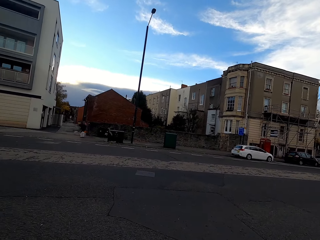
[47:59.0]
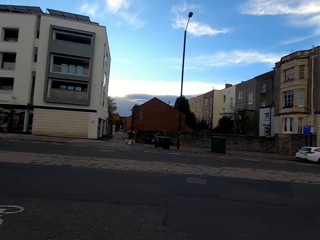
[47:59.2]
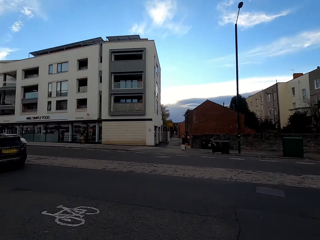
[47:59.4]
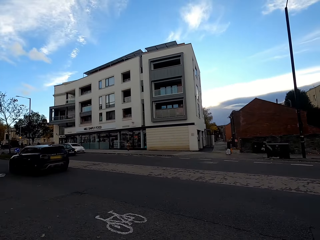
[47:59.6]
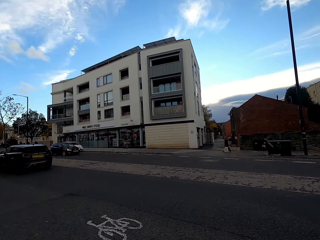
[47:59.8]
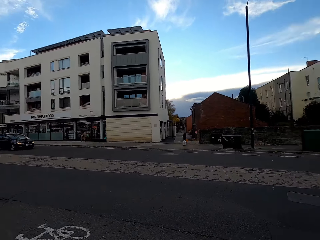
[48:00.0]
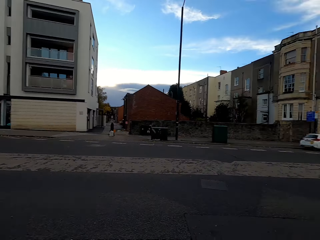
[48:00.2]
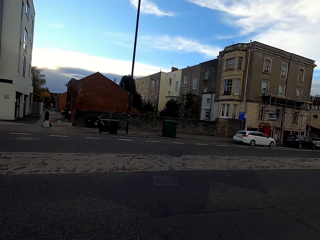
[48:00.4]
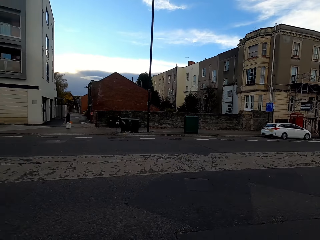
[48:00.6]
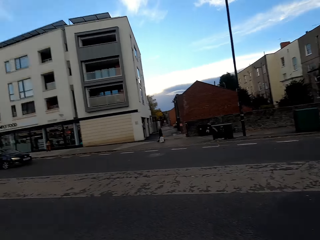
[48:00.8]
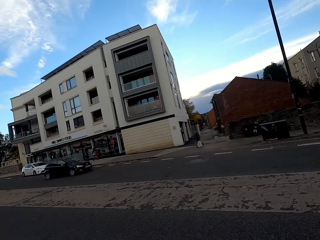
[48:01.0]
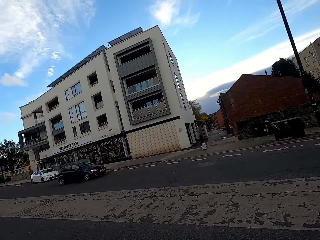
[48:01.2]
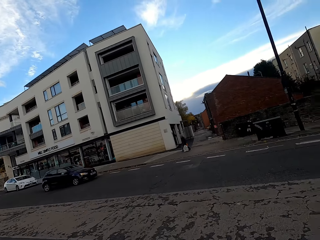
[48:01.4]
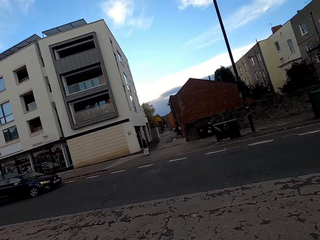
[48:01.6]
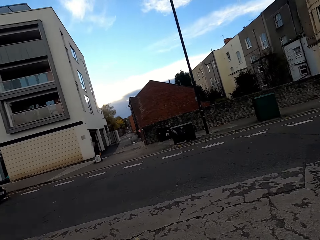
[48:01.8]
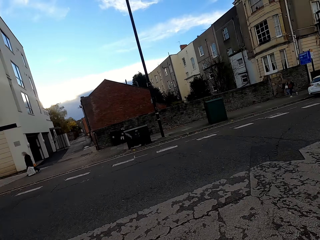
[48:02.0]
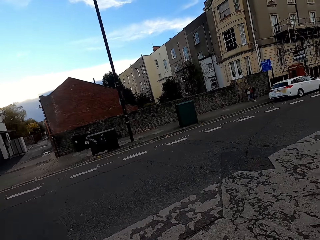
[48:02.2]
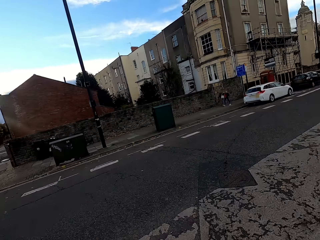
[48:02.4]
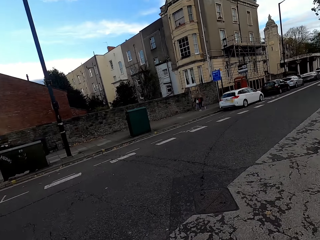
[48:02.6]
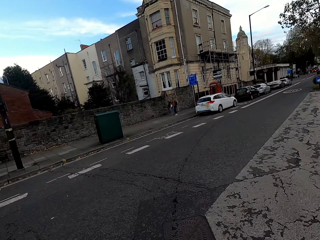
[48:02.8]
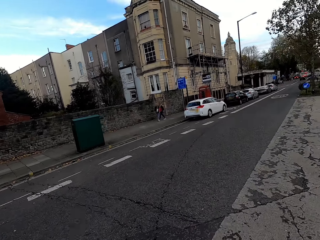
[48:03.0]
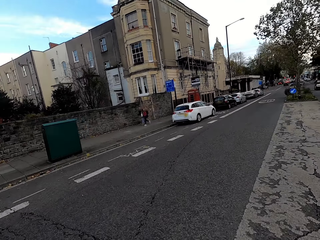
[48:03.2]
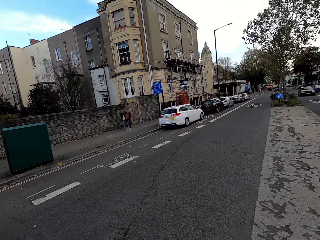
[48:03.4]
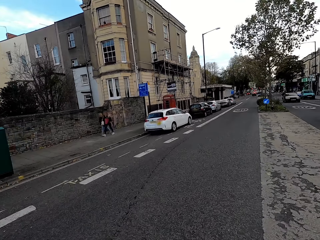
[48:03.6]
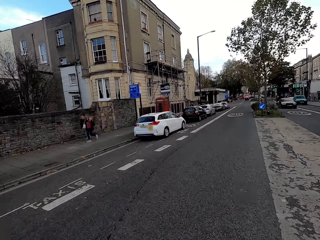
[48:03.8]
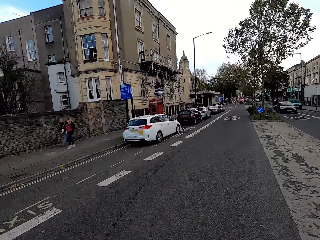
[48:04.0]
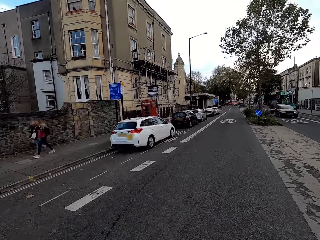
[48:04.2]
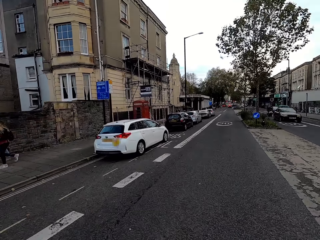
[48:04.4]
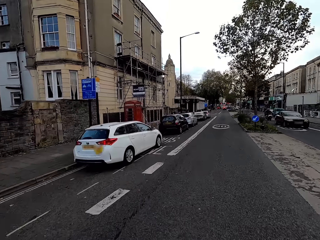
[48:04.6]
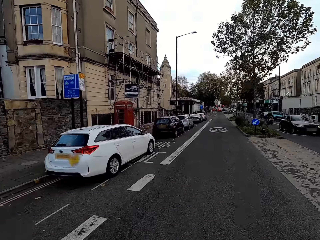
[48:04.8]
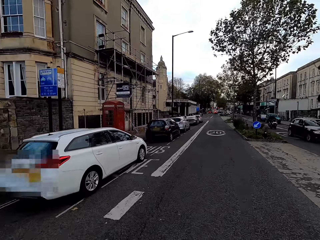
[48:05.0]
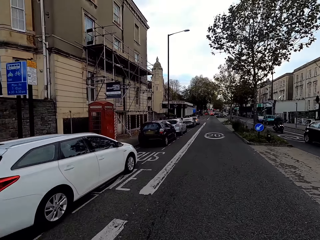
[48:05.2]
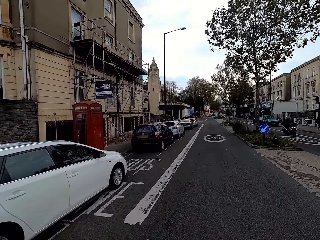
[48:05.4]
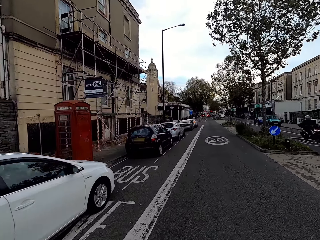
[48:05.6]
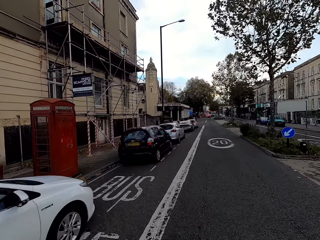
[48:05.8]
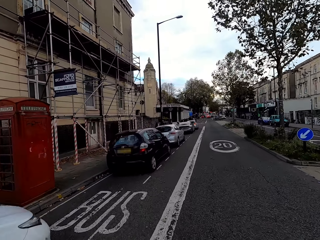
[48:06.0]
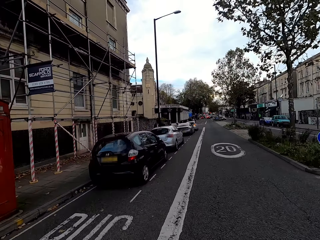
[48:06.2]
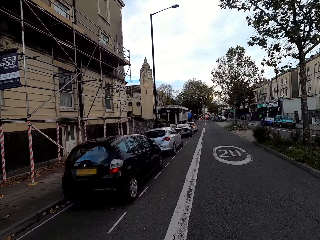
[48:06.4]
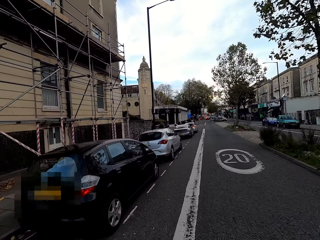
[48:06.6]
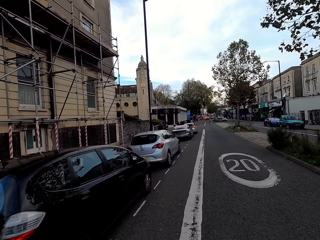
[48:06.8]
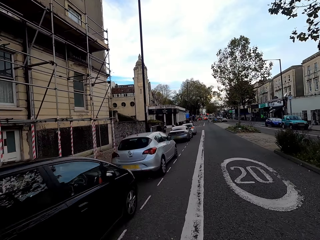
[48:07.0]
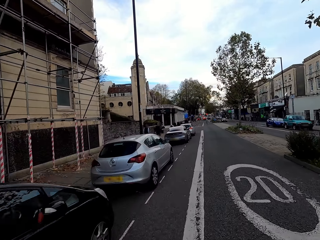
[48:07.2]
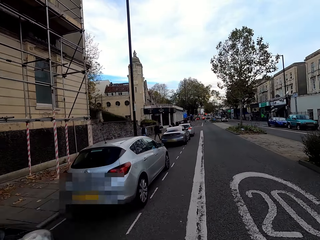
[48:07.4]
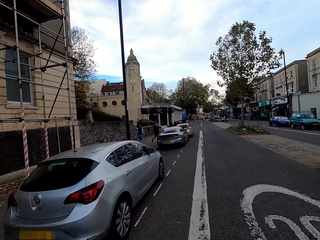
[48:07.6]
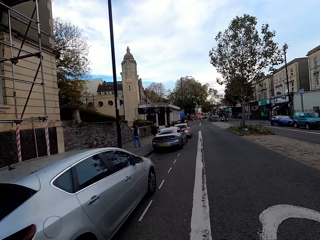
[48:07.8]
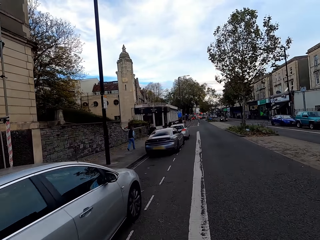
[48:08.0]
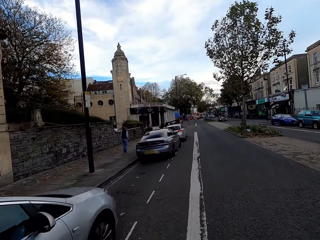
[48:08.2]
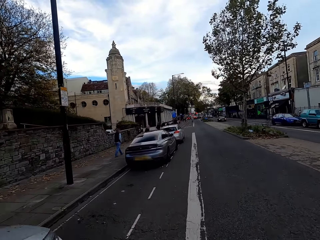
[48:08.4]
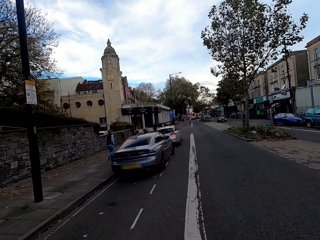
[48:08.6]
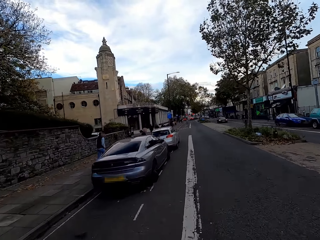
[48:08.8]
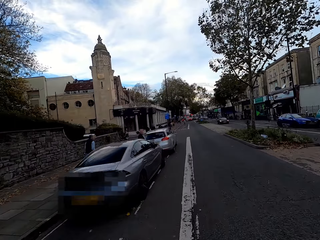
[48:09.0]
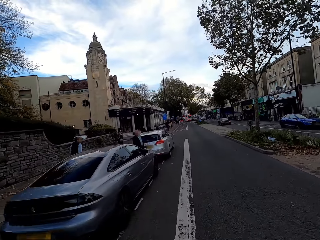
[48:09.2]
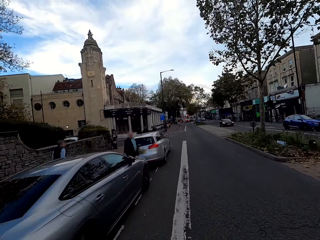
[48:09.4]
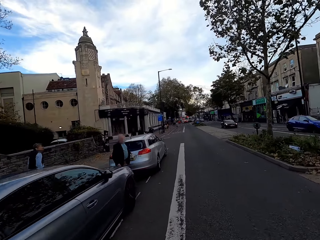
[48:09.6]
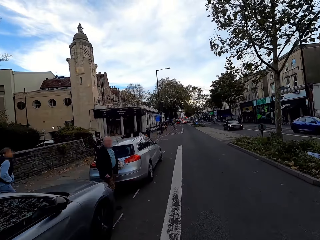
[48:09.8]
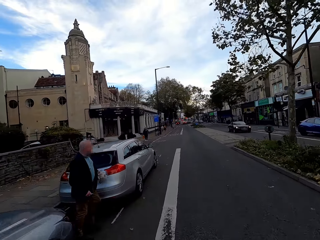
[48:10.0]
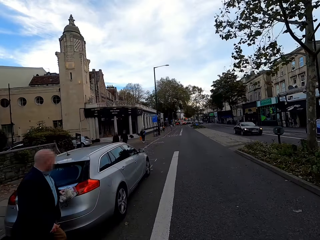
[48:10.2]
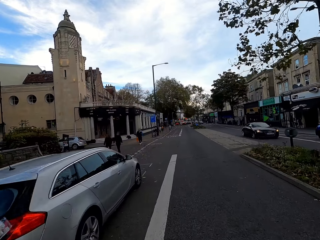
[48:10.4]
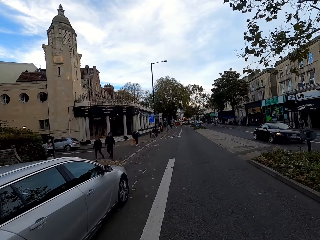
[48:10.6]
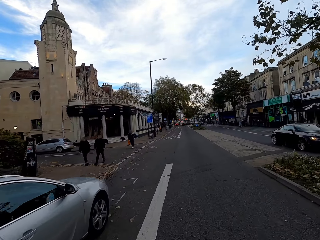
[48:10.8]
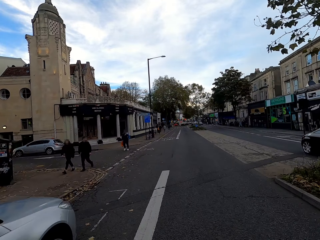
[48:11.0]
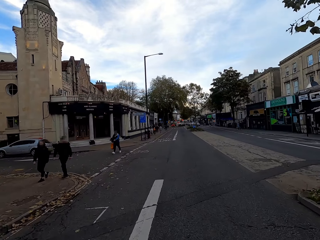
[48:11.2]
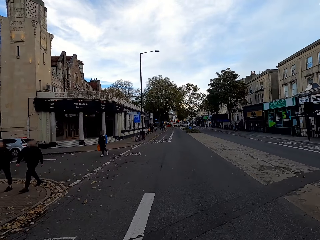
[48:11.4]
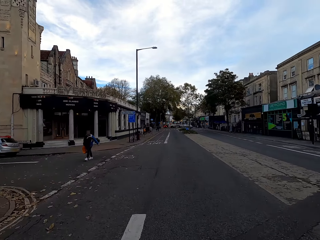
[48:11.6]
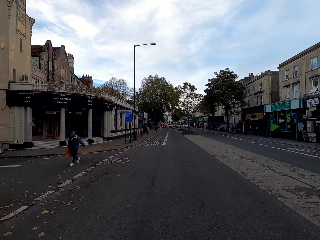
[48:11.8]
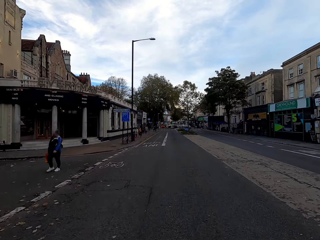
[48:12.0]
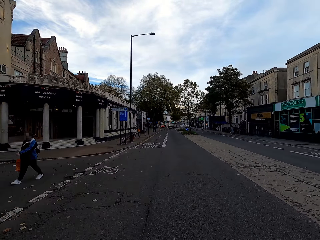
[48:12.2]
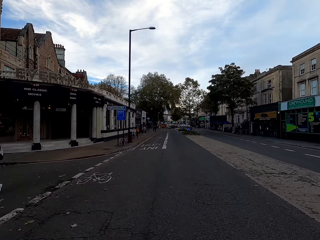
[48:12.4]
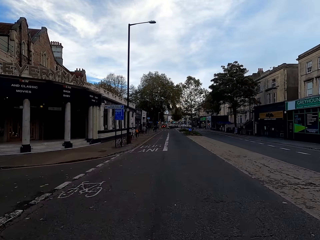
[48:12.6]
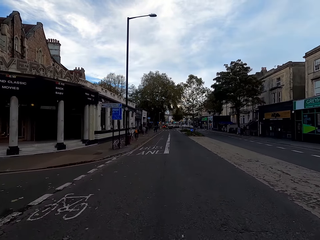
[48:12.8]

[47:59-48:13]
A black car approaches the camera wearer. The camera wearer crosses the road. The black car drives past the camera wearer. The camera wearer cycles past people. They cycle past stationary vehicles. A motorcyclist rides past the camera wearer. The camera wearer cycles past people.

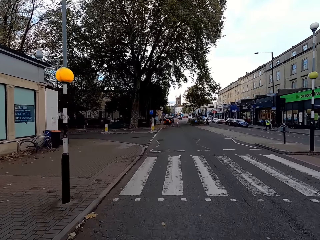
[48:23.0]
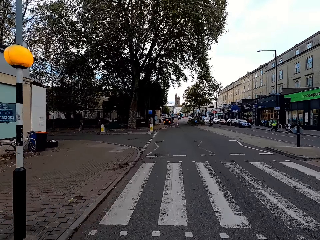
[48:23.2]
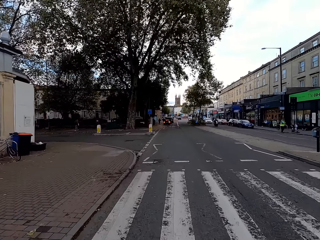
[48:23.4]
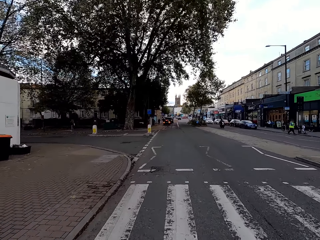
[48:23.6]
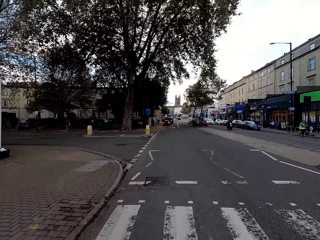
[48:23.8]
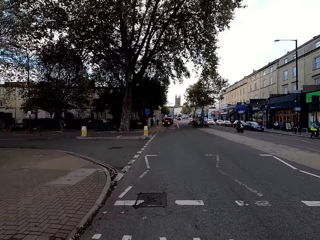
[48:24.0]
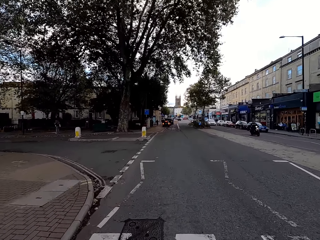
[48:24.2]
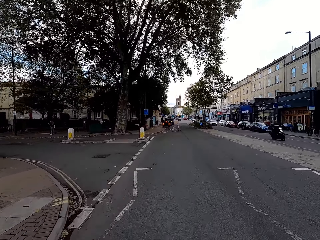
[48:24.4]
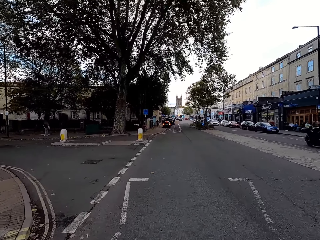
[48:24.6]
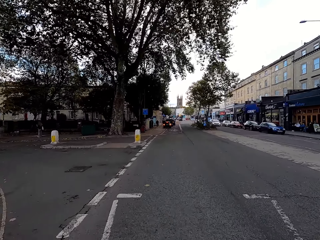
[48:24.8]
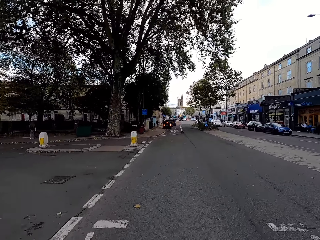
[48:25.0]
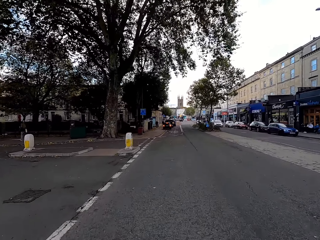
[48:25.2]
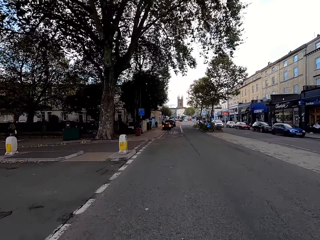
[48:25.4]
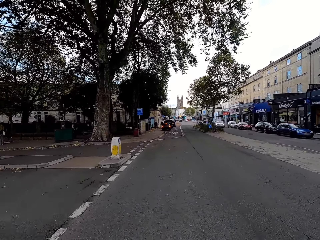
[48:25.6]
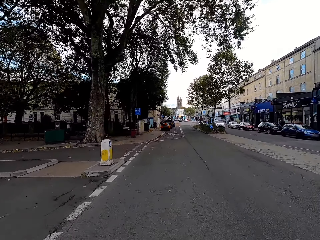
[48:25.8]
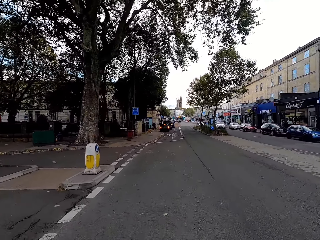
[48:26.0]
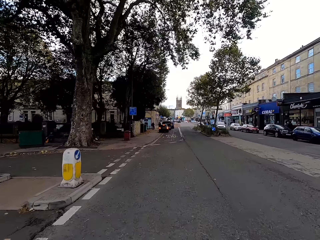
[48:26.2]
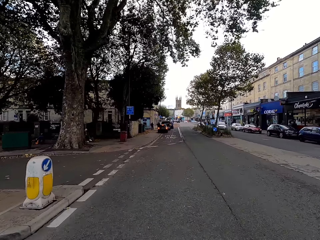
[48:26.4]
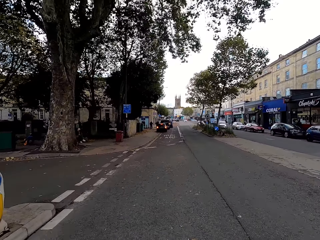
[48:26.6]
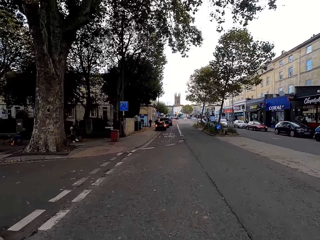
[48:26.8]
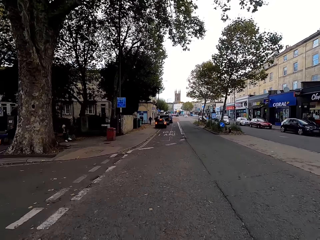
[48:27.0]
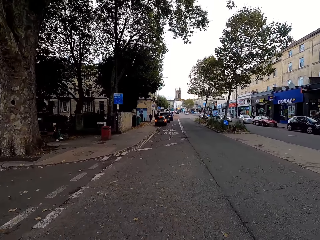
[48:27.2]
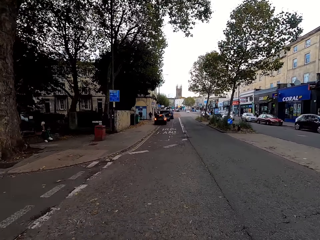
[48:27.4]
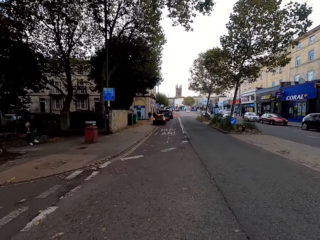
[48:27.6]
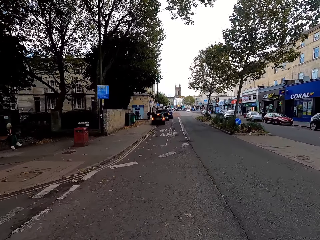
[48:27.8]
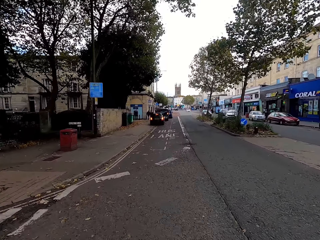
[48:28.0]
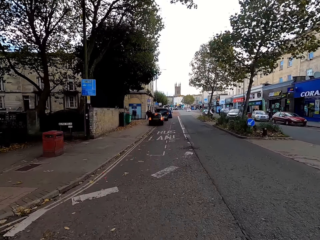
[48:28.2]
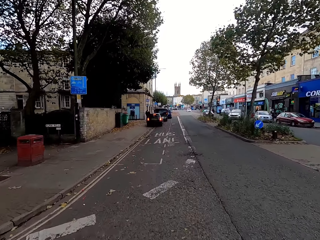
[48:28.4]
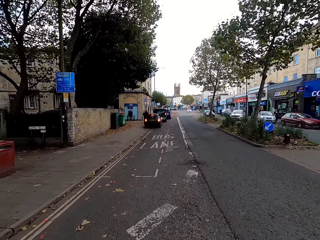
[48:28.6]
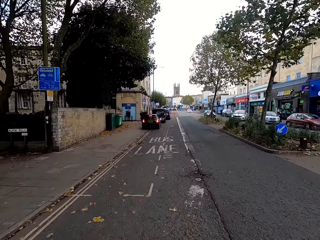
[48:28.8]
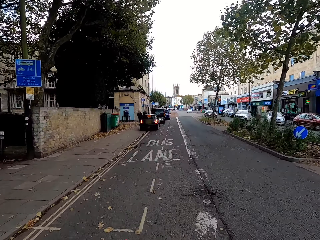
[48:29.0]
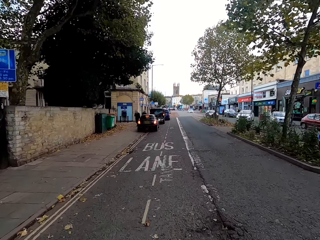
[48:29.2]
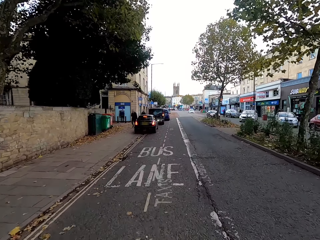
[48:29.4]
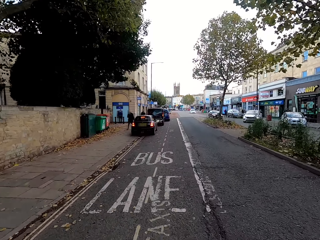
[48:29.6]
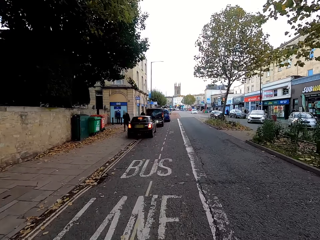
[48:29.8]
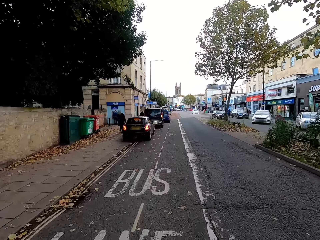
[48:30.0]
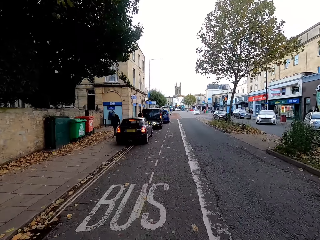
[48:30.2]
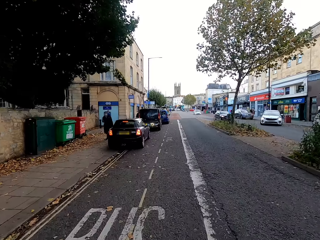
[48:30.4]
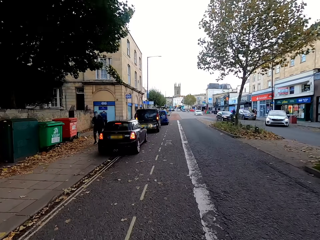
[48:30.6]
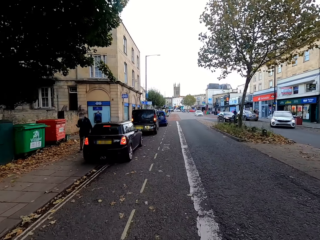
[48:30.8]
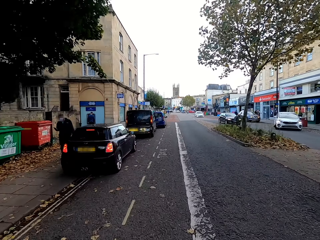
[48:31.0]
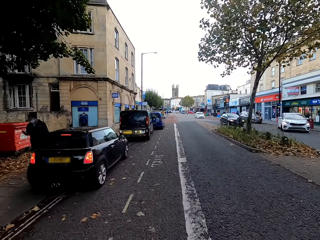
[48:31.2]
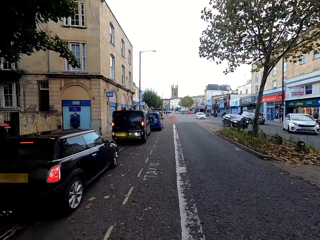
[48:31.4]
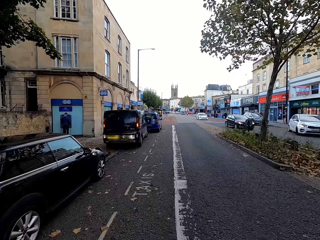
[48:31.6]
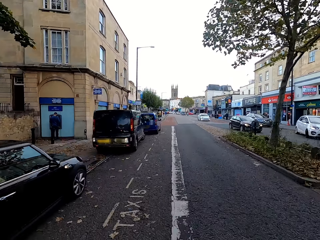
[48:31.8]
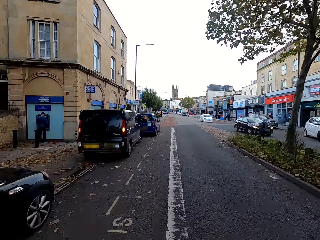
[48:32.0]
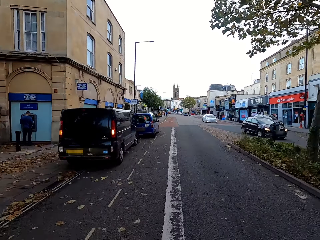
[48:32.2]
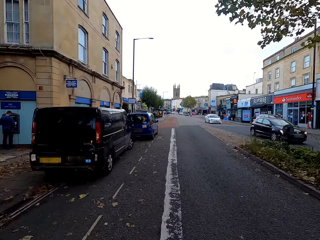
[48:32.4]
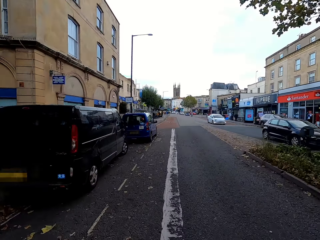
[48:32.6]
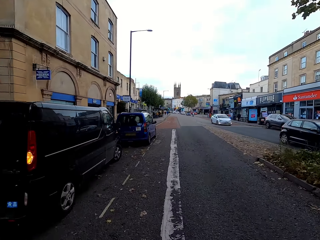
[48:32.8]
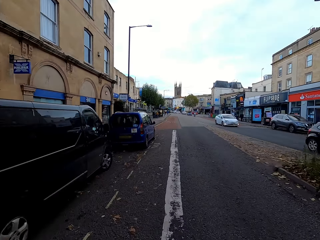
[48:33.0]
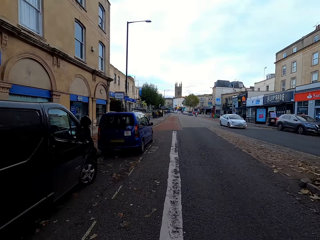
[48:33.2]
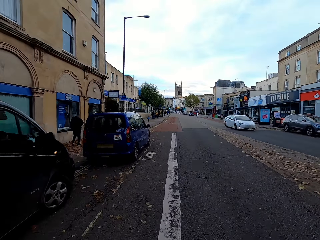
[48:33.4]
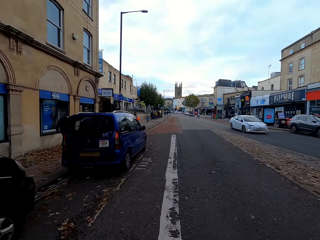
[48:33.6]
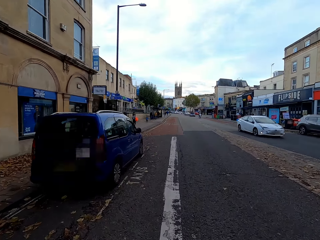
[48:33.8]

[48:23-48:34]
A motorcyclist rides past the camera wearer. A black car drives past the camera wearer.
